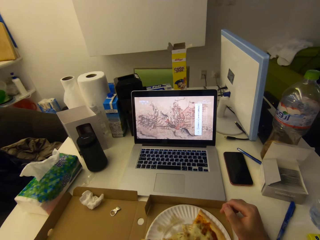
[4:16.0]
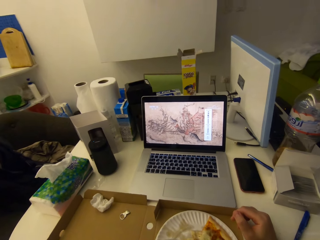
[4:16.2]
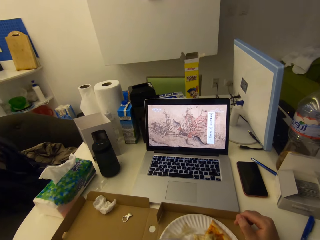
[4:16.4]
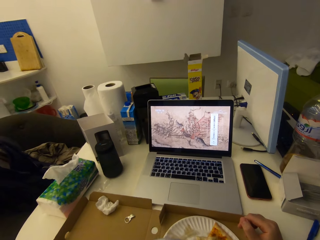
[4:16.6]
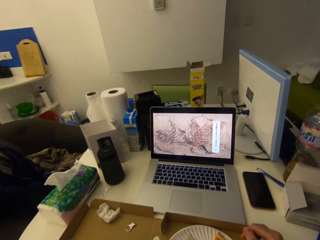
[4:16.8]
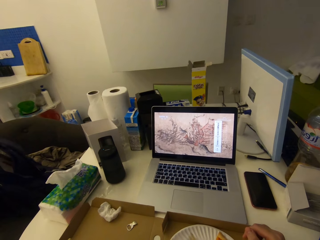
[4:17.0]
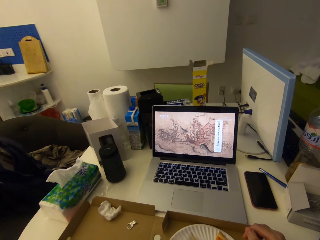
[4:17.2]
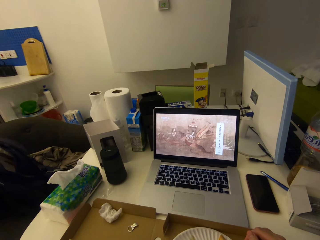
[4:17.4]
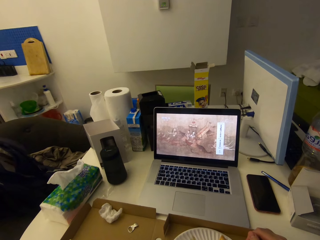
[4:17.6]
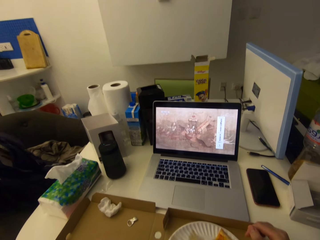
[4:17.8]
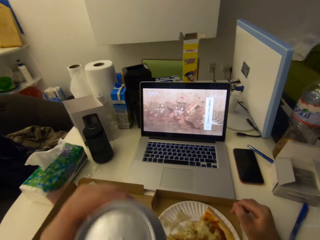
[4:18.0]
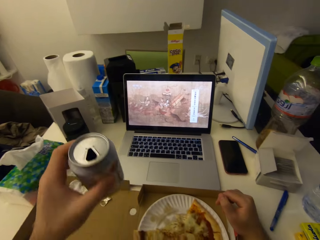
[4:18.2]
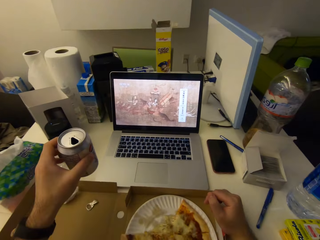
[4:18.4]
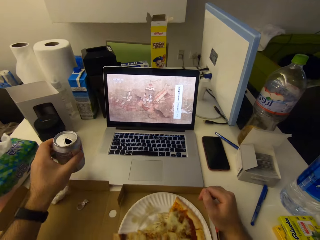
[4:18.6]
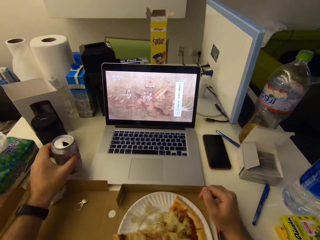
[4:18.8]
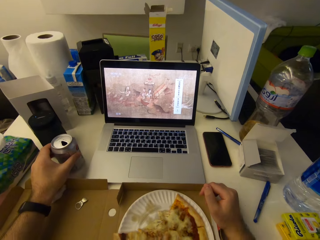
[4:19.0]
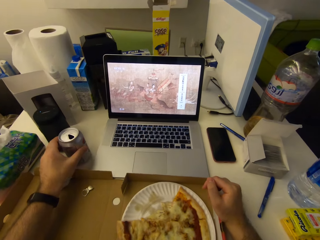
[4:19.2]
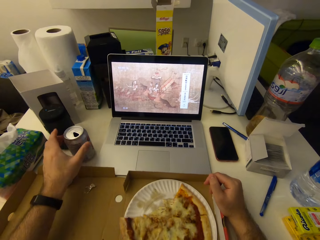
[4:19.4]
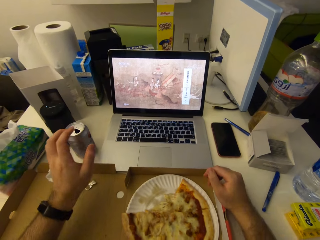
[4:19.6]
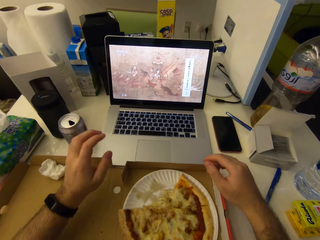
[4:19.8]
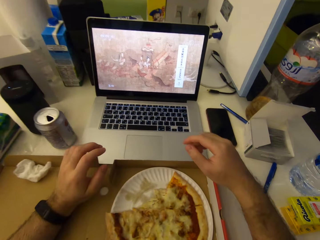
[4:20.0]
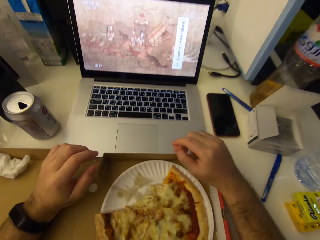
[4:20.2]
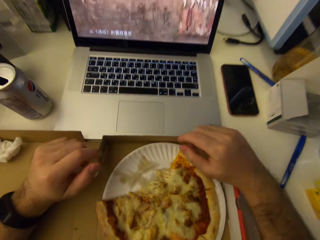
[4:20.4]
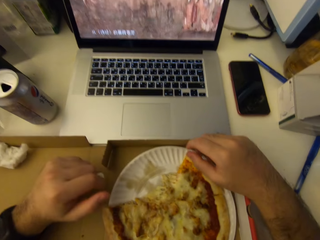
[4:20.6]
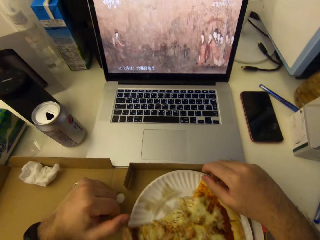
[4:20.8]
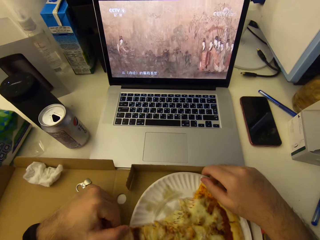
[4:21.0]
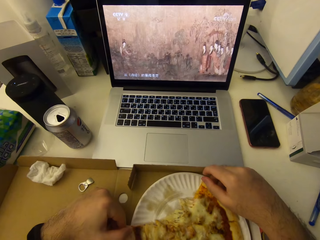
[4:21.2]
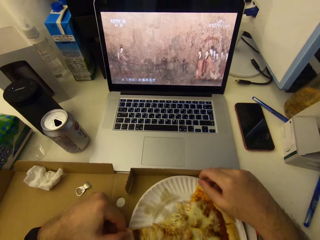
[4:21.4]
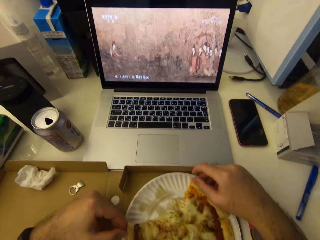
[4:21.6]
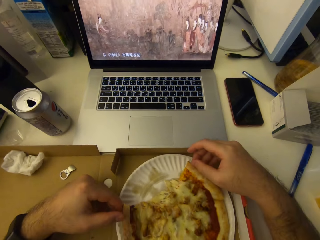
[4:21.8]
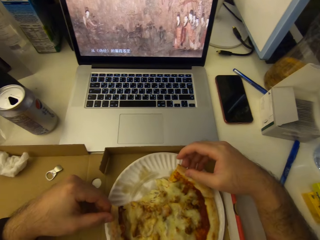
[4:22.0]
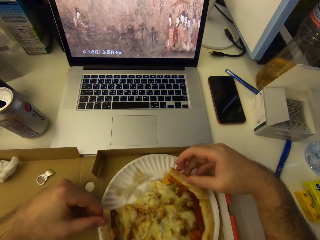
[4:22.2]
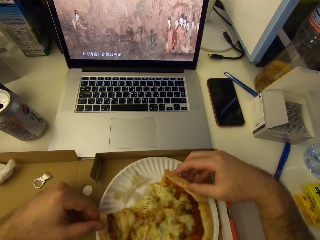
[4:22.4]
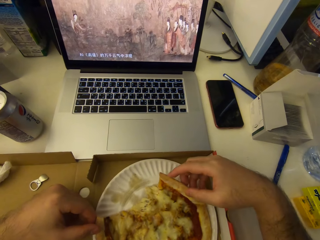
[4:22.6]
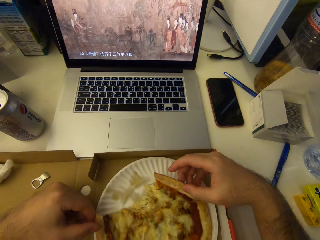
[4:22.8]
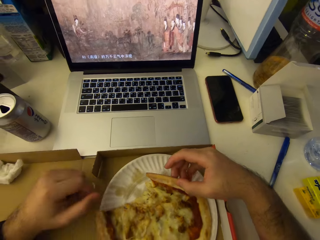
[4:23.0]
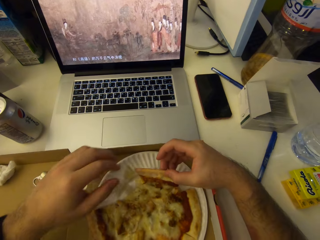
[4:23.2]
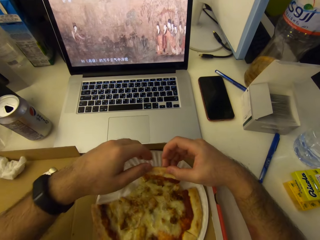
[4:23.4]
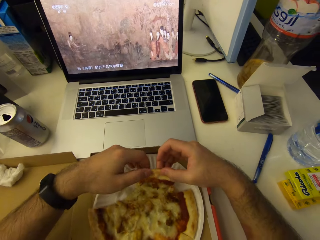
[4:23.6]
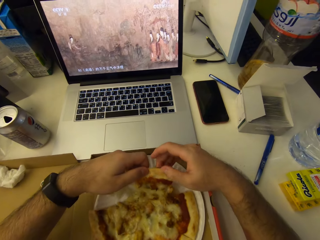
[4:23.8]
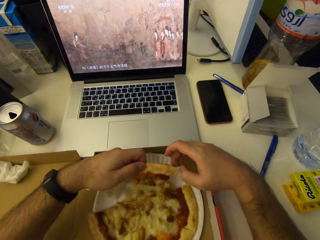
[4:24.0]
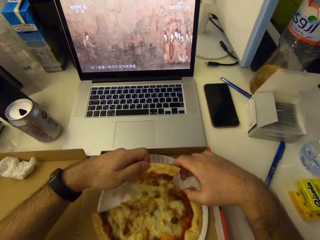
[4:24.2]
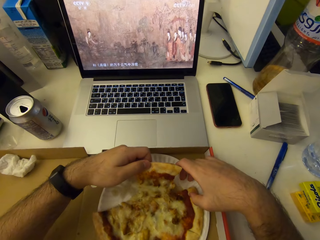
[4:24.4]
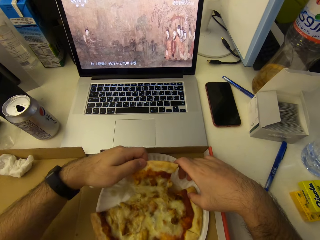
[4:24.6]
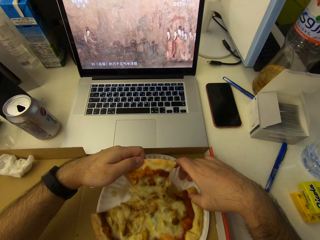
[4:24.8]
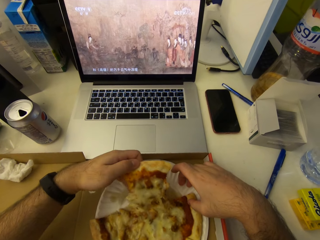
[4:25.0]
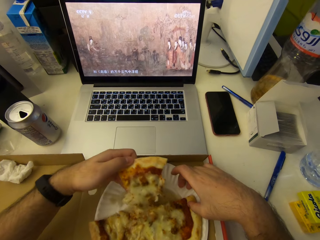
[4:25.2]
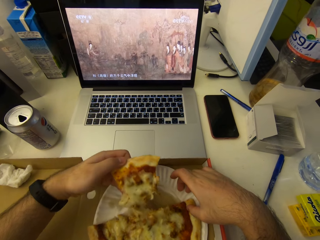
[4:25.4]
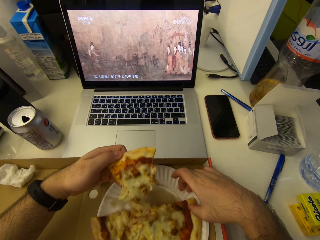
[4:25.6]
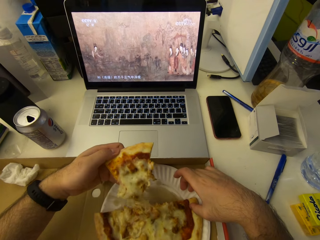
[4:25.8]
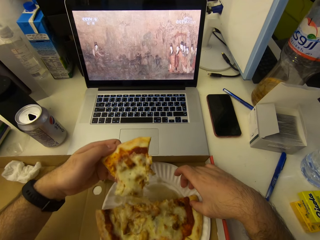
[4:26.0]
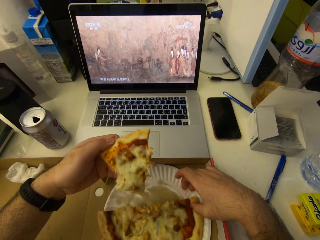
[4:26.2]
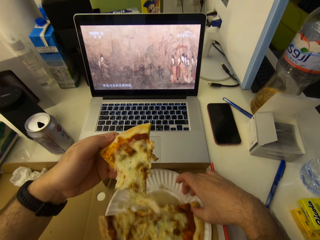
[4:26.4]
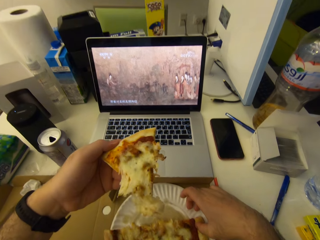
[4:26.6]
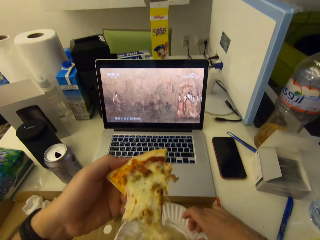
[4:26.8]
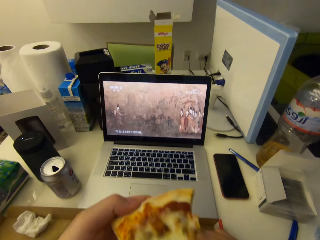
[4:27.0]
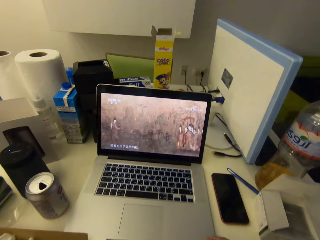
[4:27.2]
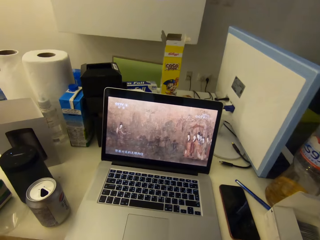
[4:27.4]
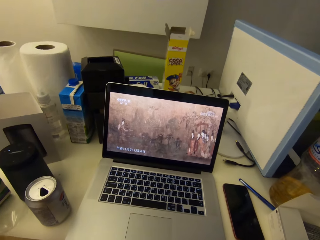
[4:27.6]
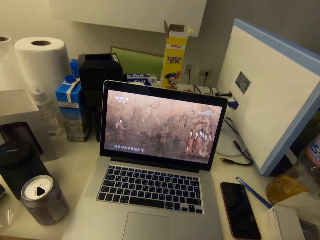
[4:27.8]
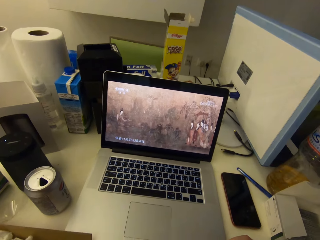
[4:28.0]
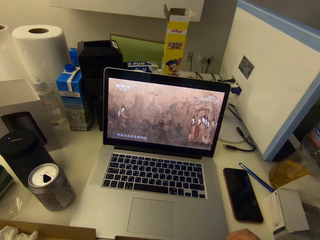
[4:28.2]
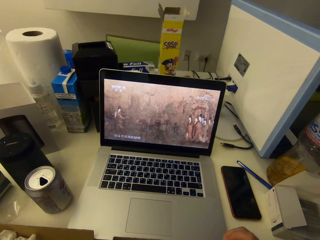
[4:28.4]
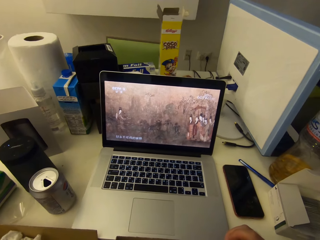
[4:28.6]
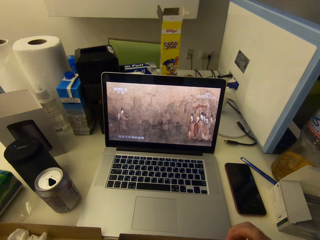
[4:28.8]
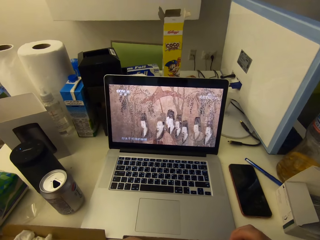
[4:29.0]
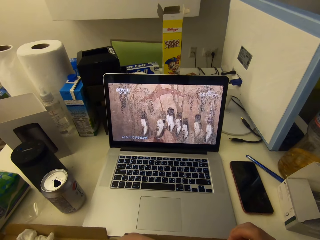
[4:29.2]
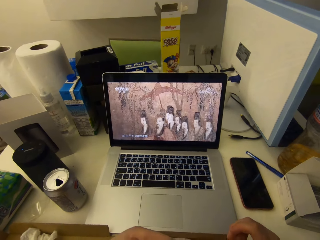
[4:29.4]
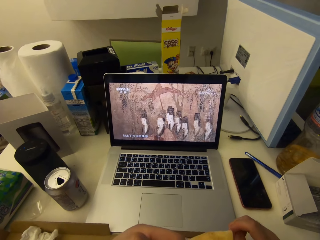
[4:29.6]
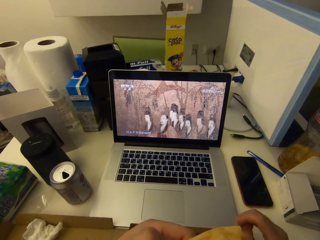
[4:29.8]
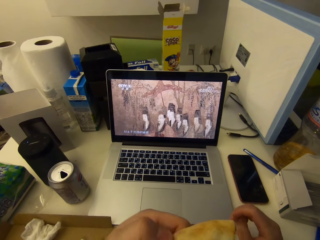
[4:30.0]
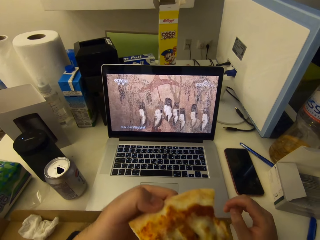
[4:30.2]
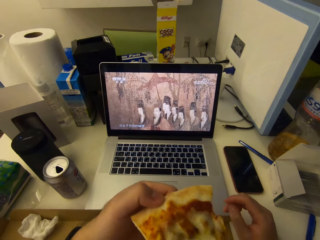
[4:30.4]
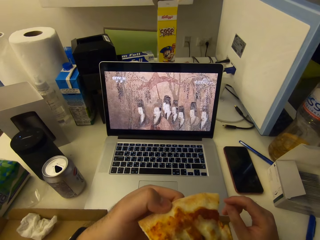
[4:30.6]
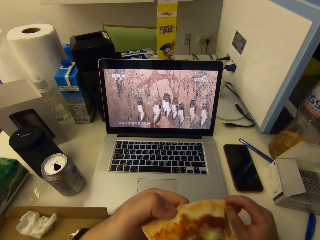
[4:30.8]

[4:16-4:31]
The camera wearer drops the can drink on the table. He picks another slice of pizza from the box with his hands. He cuts the pizza. He eats the other slice of pizza.

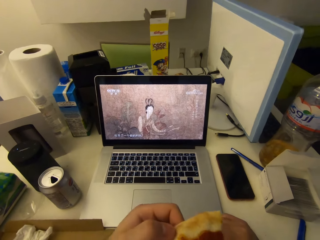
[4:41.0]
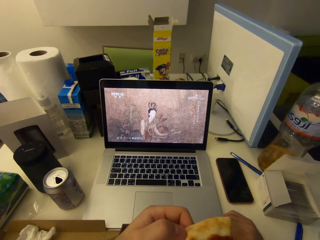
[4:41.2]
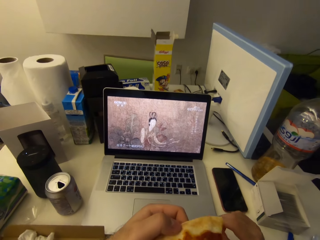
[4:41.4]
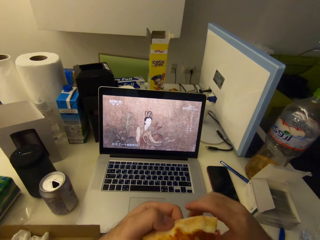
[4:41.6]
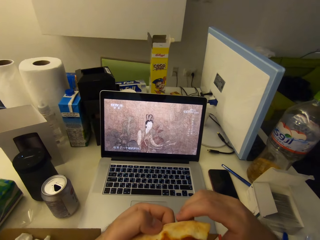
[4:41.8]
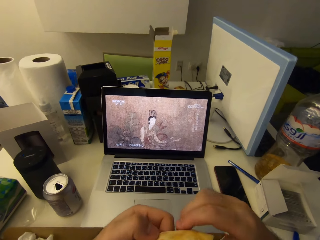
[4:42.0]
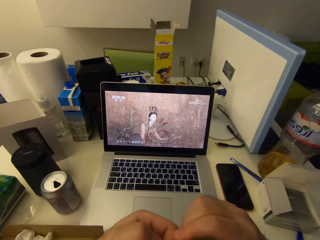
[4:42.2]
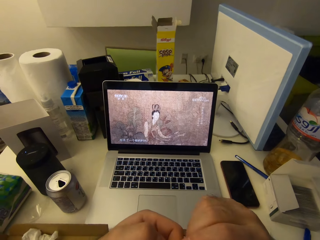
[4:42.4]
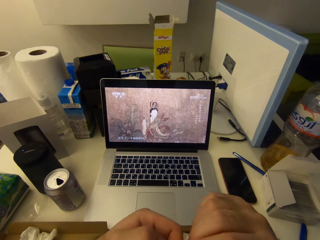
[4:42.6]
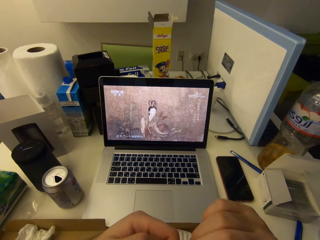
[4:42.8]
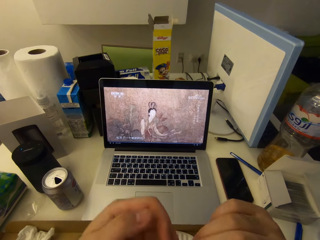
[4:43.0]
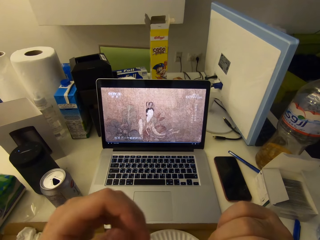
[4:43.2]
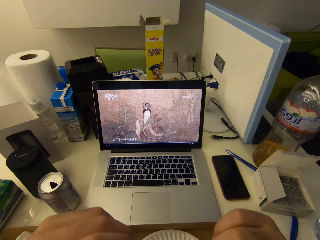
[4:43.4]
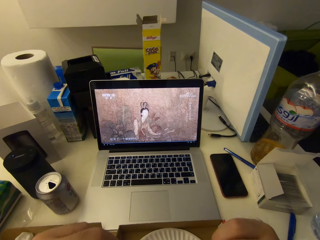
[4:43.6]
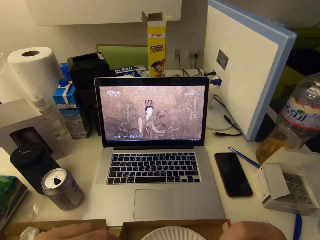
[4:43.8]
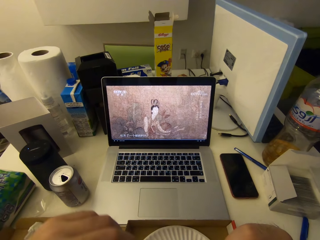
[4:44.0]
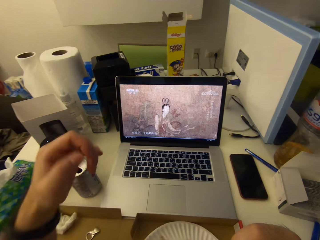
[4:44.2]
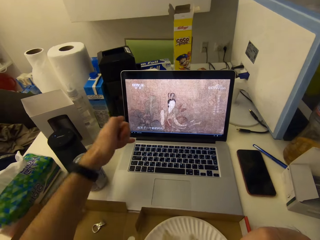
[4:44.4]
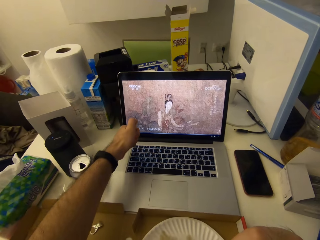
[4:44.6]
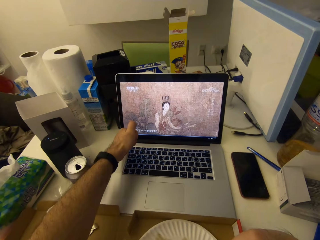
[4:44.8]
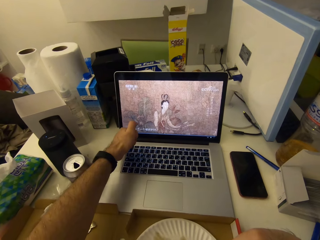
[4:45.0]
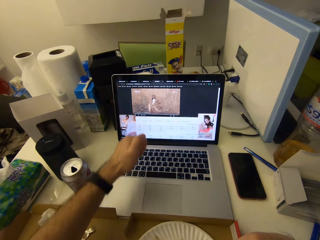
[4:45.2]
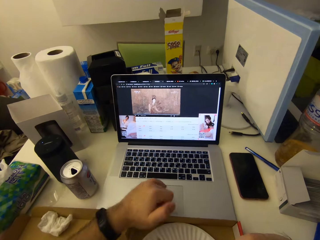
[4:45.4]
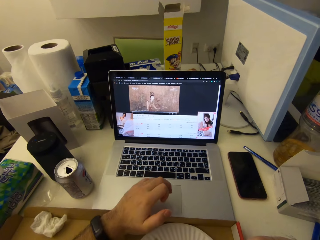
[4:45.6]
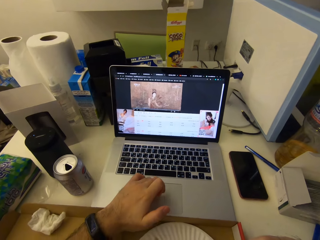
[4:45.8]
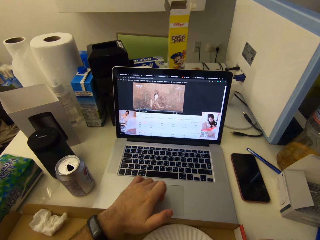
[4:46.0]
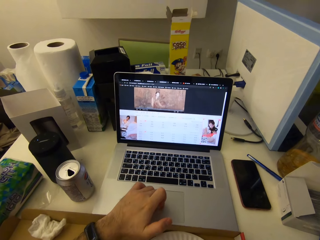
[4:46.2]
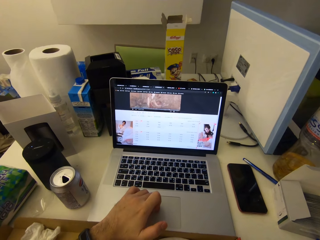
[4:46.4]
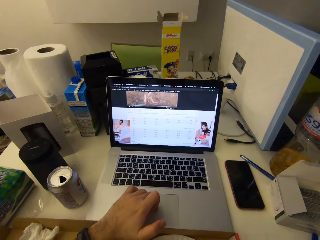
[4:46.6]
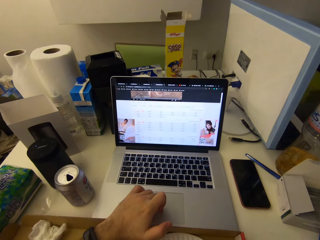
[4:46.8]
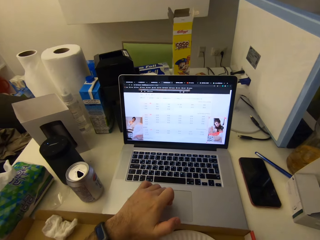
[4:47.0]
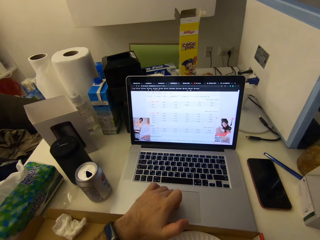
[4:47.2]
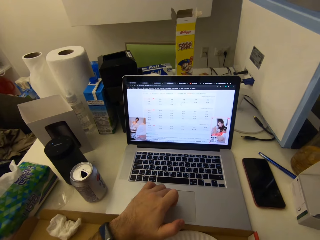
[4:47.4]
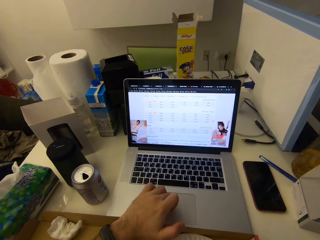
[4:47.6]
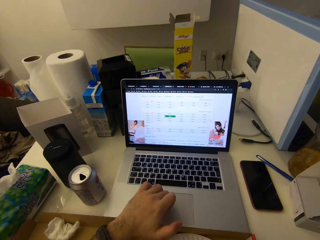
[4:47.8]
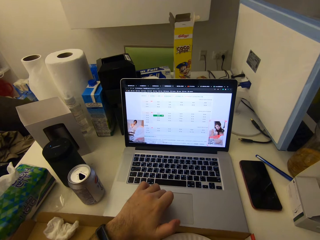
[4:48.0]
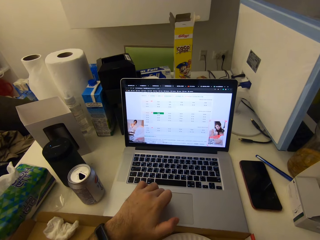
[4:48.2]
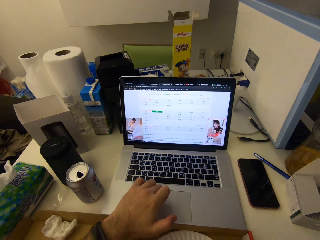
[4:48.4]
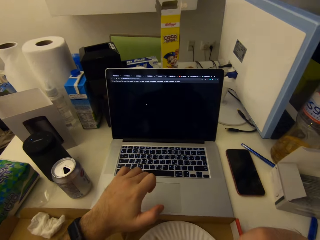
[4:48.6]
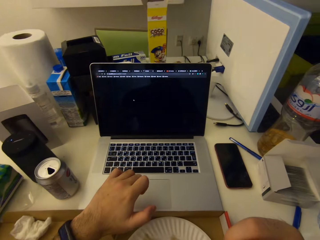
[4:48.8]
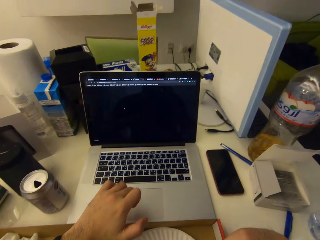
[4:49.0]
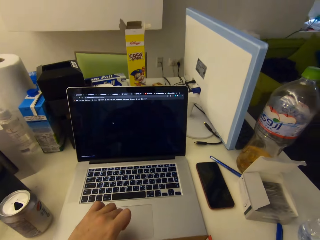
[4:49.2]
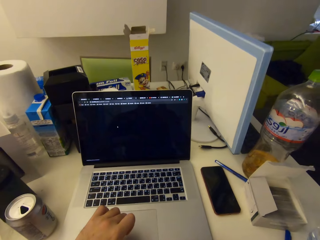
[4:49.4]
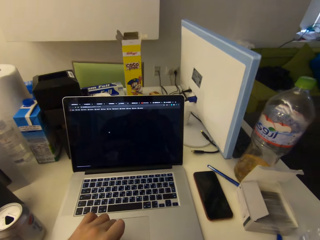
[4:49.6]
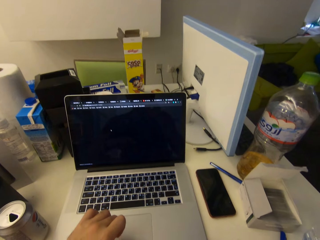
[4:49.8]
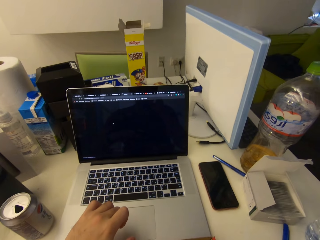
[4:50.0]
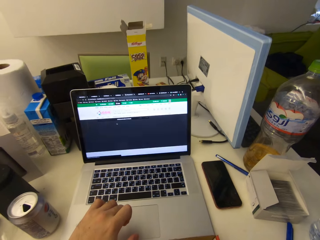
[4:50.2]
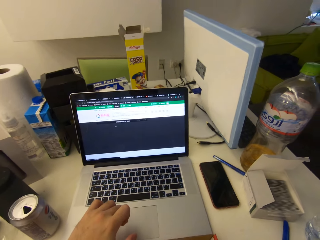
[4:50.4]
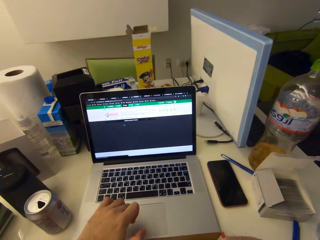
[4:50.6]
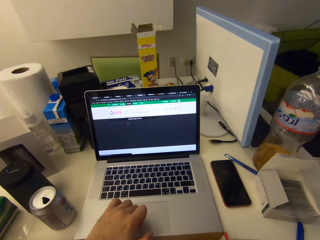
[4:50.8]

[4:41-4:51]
The camera wearer presses the laptop. They operate the laptop.
